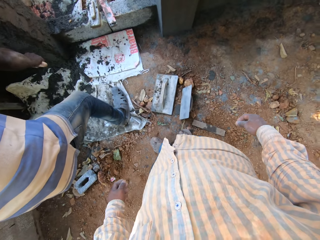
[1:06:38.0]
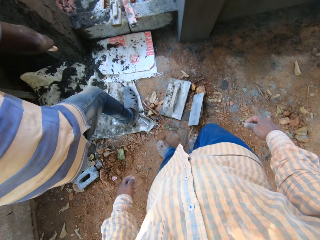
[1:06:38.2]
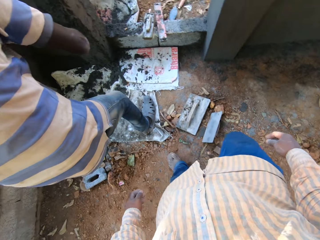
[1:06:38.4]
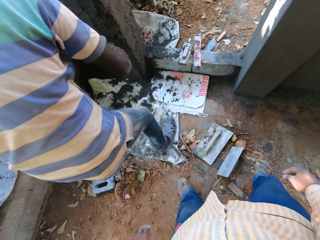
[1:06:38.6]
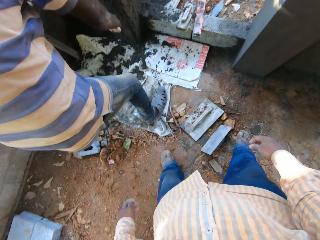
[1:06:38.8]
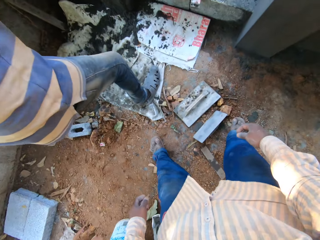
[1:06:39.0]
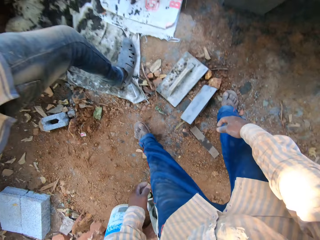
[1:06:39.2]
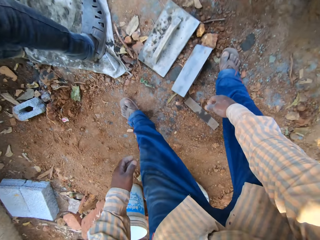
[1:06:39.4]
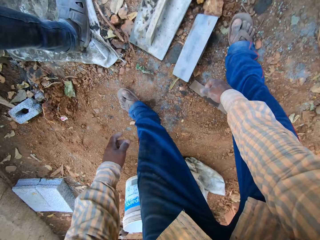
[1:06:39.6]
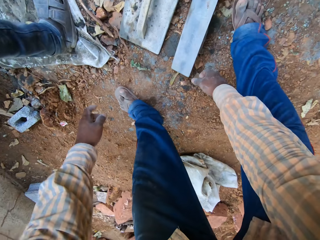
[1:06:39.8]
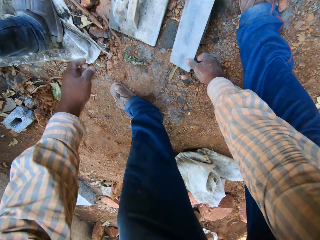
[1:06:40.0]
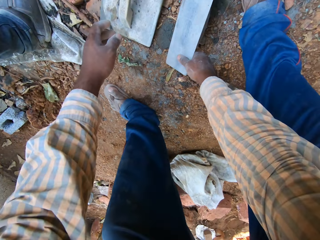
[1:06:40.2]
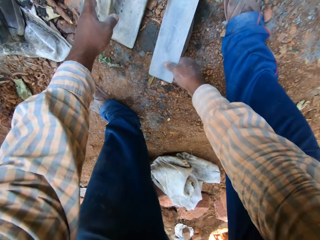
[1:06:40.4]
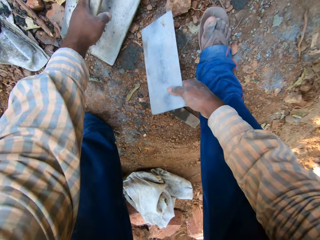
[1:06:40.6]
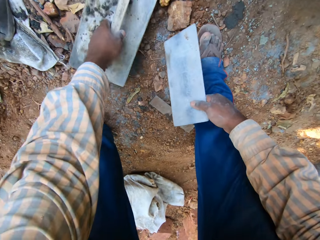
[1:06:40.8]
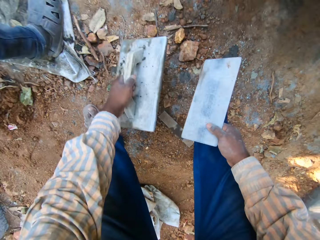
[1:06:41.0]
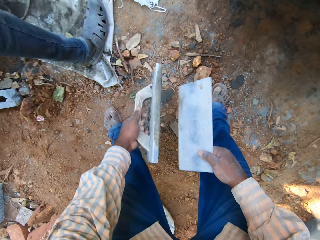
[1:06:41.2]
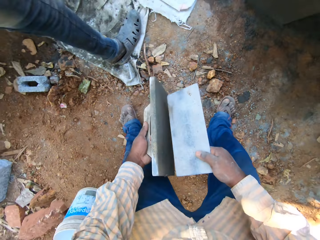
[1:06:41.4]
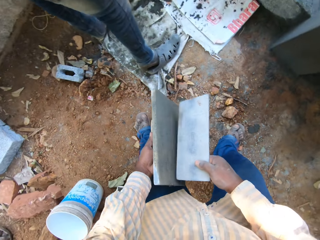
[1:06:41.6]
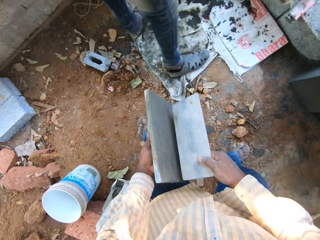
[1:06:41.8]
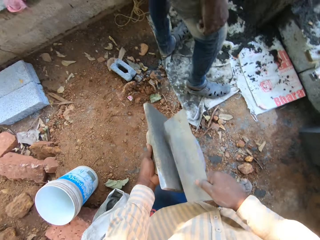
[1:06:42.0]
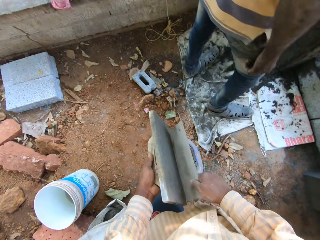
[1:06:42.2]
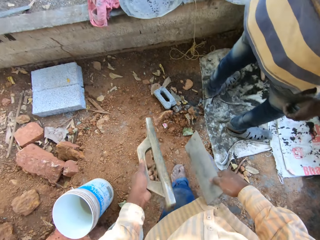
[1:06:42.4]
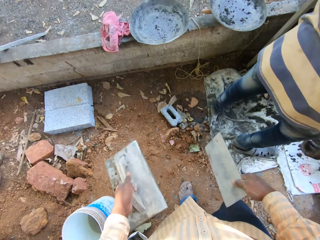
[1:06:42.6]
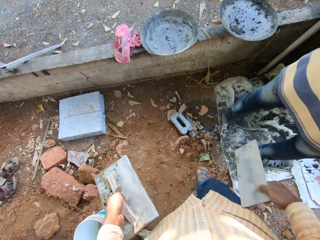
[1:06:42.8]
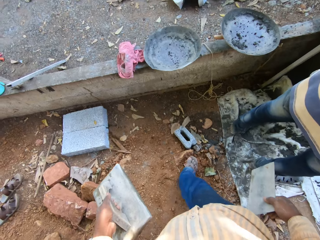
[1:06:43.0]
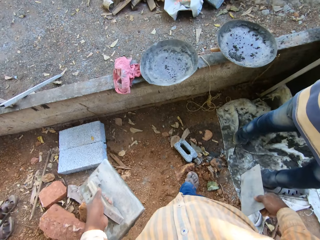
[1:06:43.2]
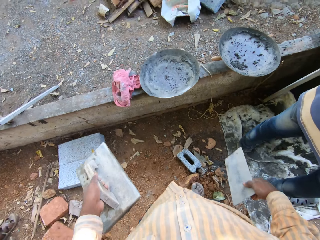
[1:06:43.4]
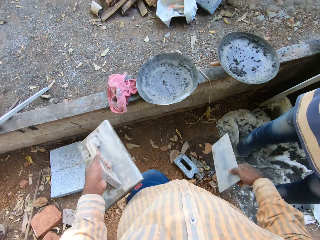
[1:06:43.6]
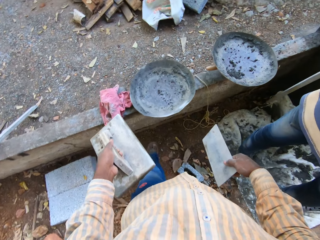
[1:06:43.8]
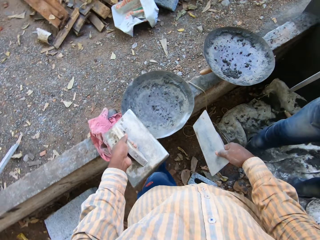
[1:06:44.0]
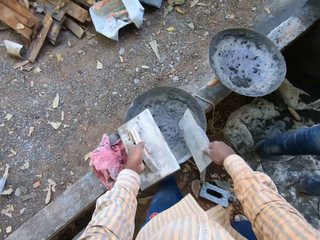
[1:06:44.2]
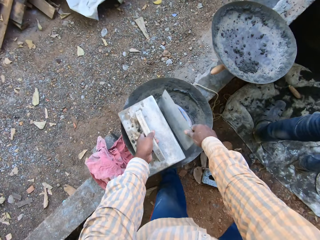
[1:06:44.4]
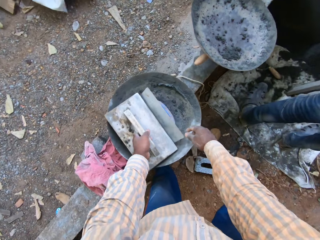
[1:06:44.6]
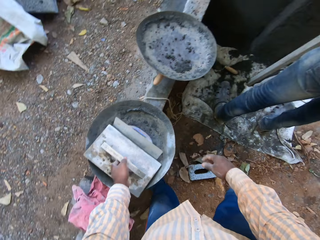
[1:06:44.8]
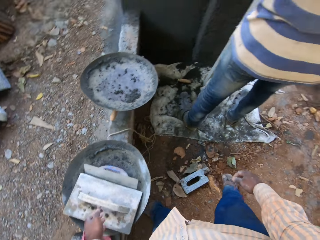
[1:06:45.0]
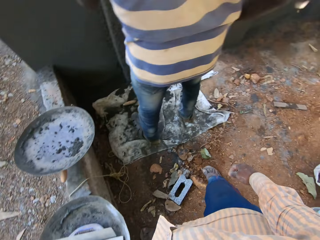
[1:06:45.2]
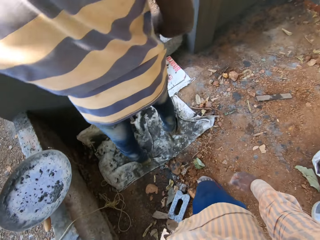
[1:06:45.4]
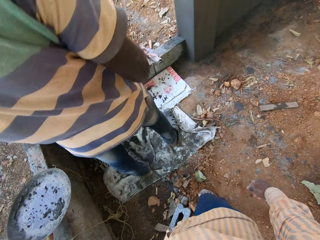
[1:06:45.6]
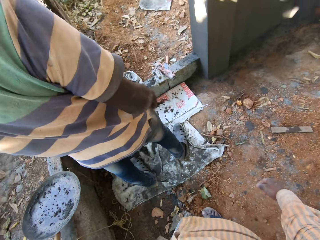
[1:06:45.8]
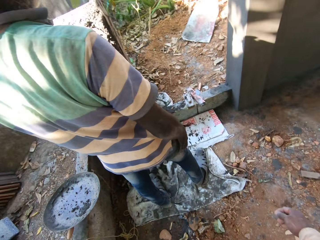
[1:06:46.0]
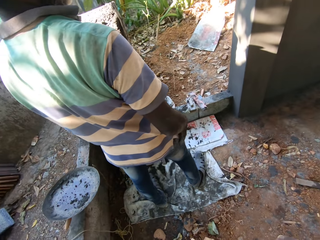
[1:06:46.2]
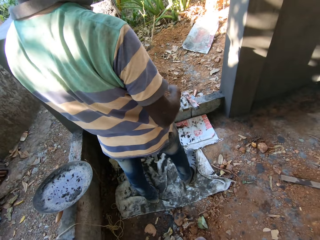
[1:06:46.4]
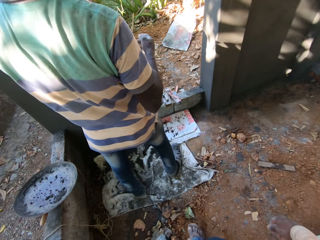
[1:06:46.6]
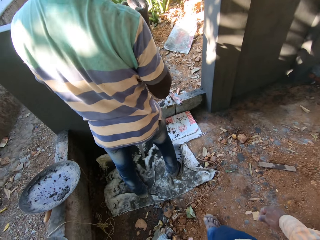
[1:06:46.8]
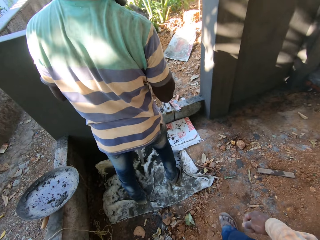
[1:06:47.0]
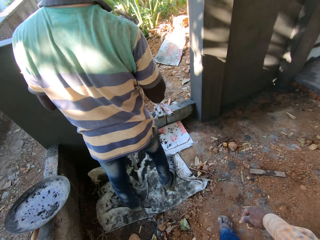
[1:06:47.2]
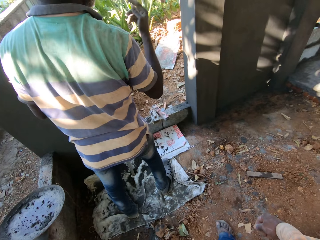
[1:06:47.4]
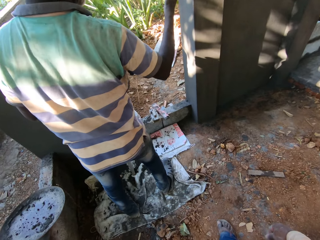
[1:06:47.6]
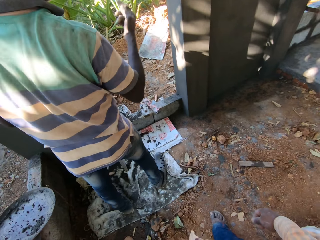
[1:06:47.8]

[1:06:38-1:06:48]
The camera wearer picks up a wooden float from the ground with his right hand. He picks up another wooden float from the ground with his left hand. He hits the wooden floats together with both hands. A man takes a plank from the ground with his left hand. The camera wearer puts the wooden float in his right hand into the tray on the pavement. He puts the wooden float in his left hand into the tray on the pavement.

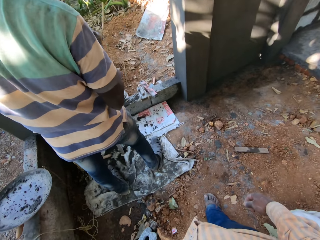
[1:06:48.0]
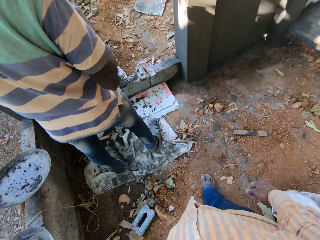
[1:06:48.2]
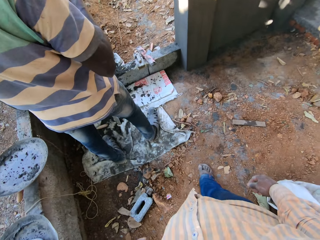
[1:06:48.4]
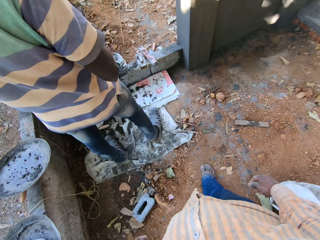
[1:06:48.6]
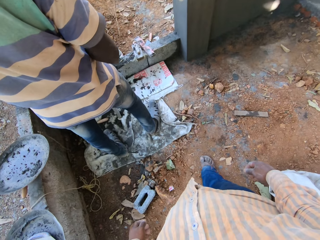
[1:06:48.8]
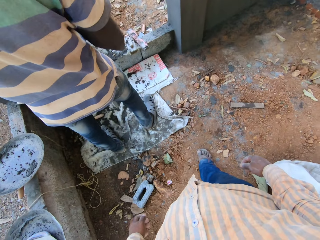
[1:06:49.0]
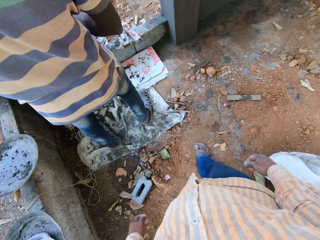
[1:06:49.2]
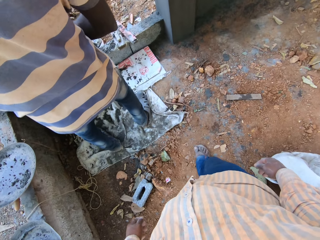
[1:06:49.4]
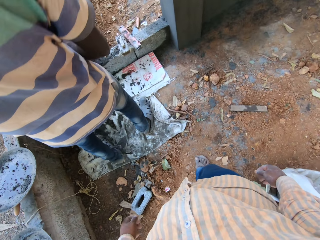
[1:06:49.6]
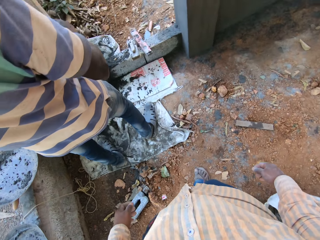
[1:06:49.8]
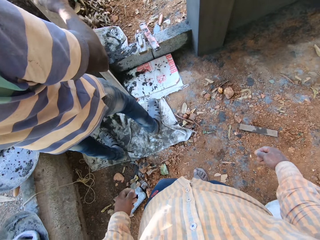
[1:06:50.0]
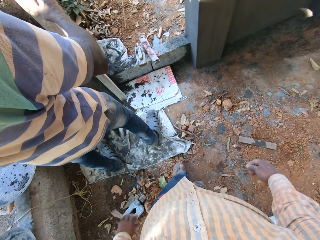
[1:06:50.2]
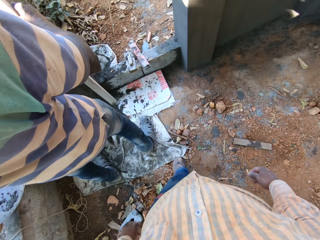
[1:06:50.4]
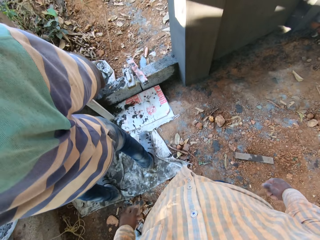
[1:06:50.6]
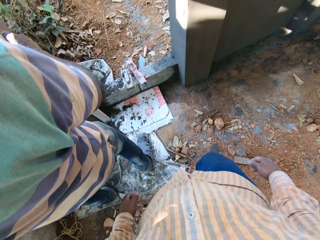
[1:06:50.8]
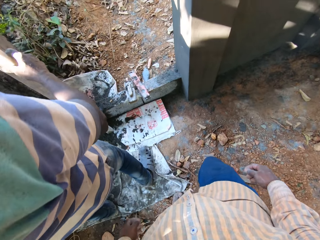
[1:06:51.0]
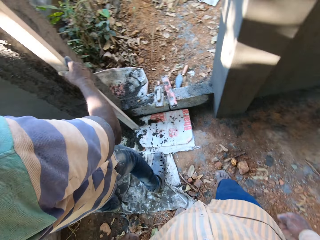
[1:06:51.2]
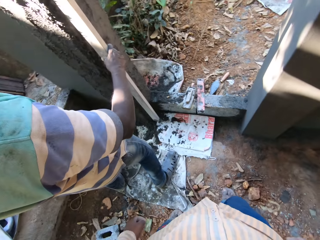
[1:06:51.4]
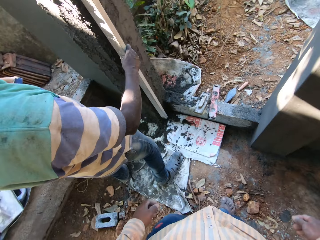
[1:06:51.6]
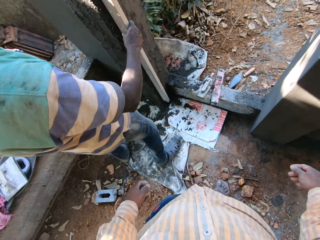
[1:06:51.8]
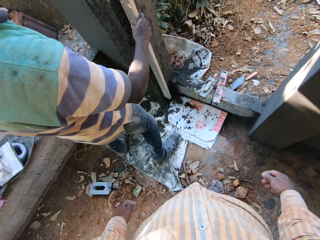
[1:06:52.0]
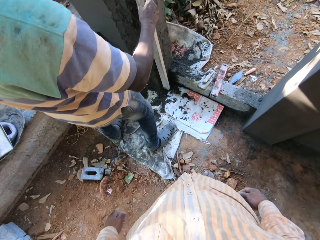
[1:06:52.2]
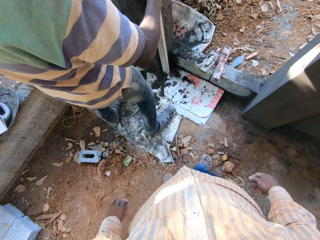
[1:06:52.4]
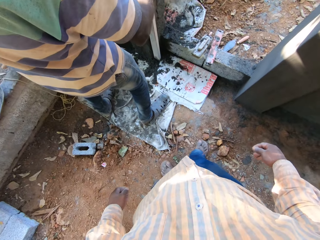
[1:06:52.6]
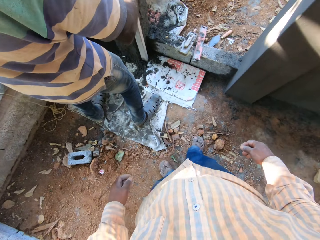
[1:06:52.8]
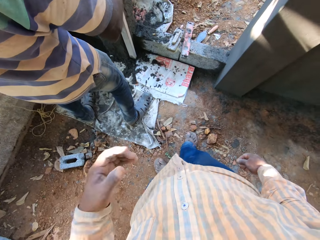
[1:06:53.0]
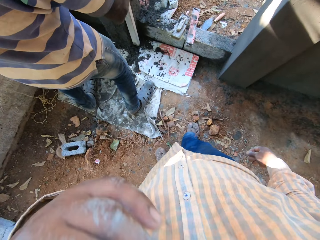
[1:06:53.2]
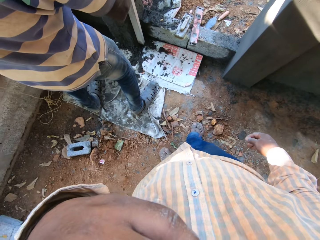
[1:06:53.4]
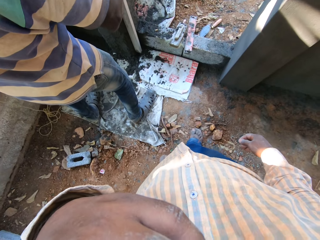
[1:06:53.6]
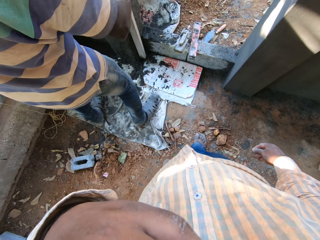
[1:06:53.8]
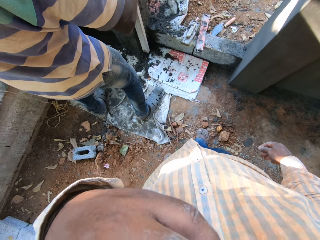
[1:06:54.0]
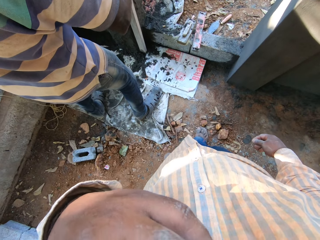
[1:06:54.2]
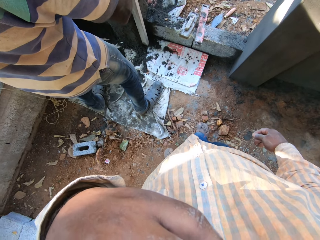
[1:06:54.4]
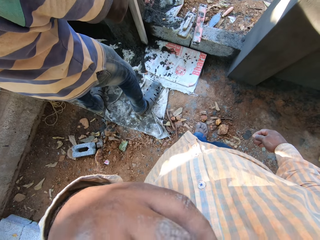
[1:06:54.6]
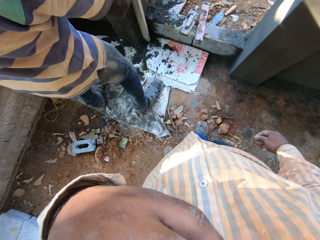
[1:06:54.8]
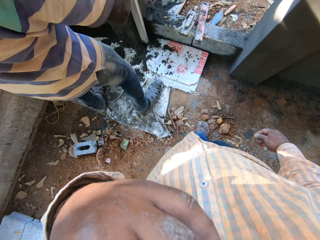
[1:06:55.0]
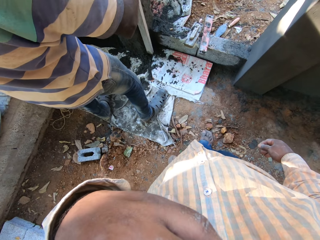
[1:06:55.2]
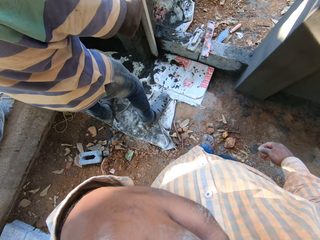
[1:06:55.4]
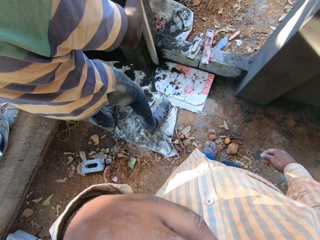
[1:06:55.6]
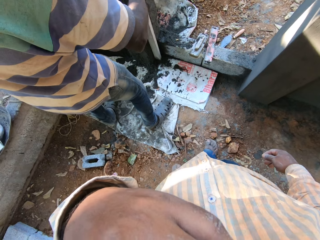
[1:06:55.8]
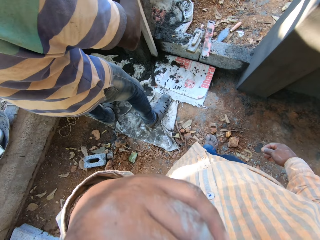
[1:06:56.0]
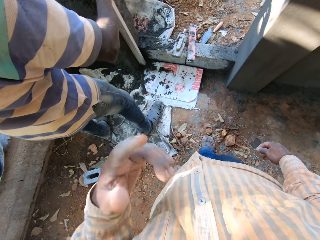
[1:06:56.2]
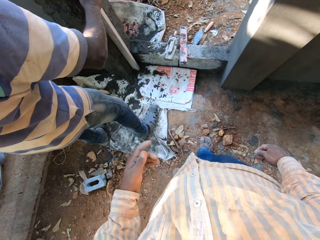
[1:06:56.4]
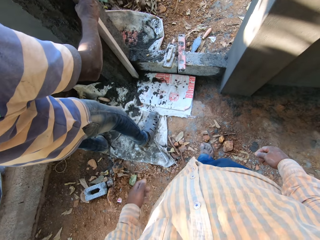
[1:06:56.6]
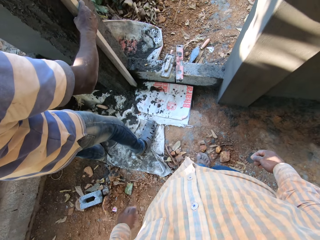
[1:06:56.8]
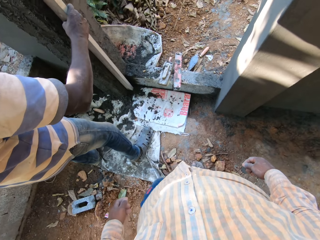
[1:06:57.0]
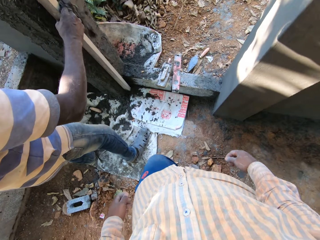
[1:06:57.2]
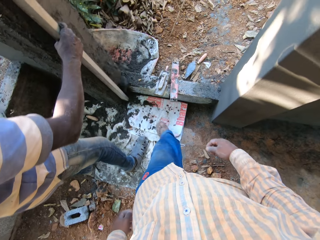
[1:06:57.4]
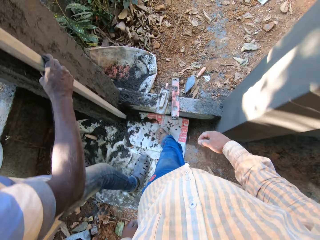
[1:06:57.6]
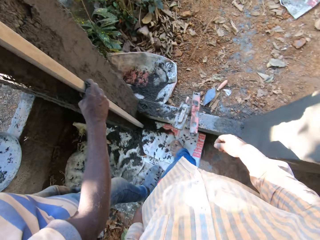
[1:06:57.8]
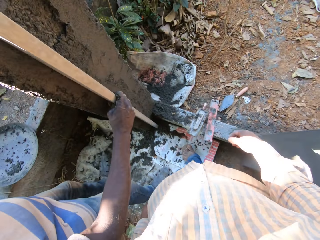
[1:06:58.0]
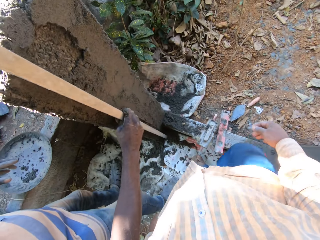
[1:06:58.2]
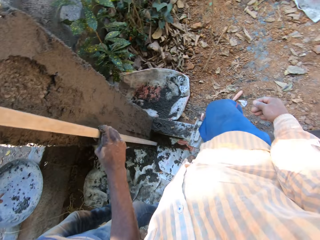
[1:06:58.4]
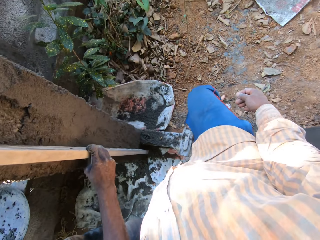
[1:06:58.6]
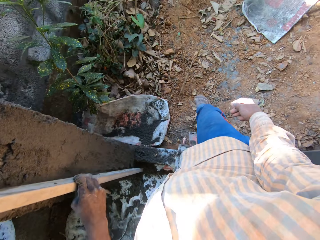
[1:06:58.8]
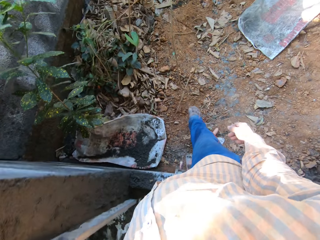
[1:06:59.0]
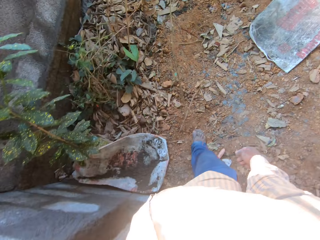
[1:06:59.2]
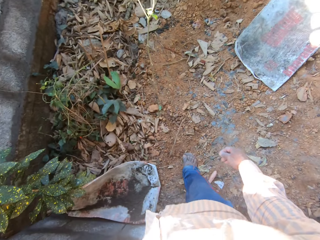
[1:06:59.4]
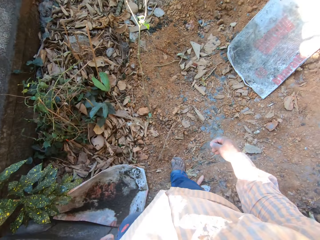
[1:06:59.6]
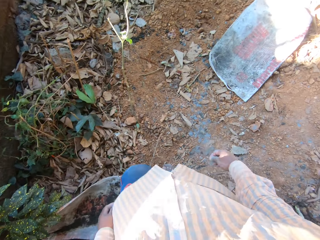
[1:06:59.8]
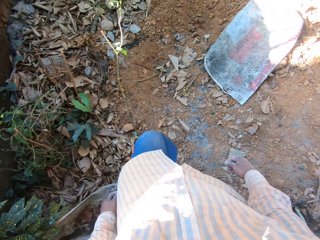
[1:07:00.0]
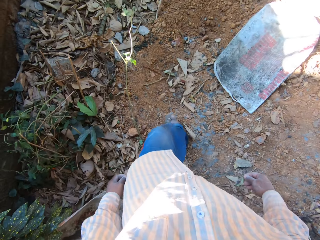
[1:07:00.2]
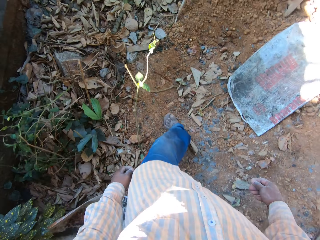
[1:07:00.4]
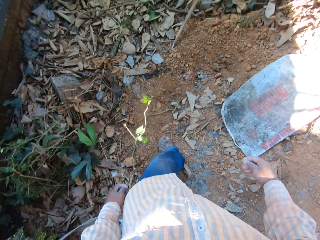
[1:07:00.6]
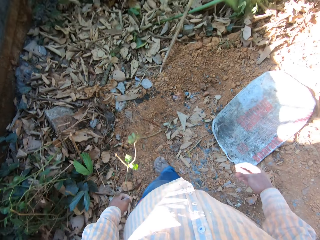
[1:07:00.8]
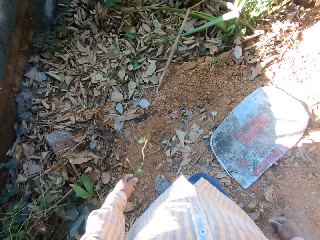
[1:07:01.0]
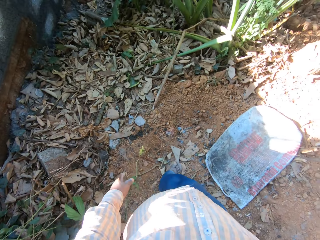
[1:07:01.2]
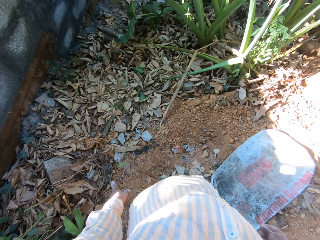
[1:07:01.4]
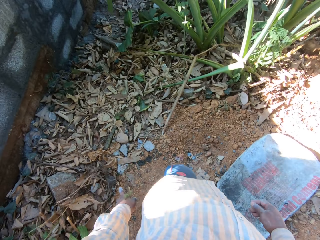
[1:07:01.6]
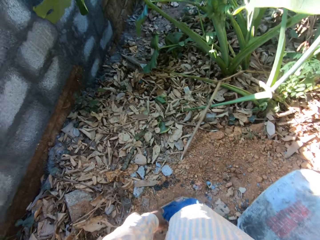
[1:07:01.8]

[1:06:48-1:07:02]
The man holds the plank against the wall with his right hand. The camera wearer rubs his eyes with his left hand.
